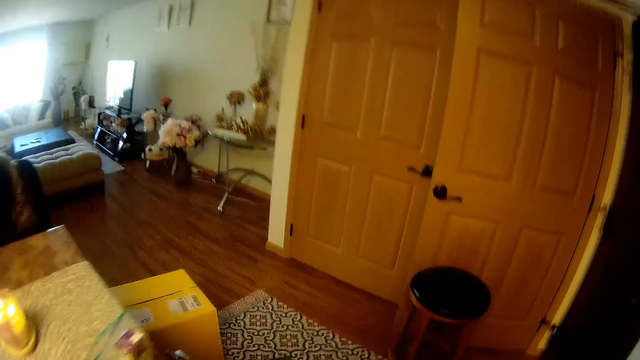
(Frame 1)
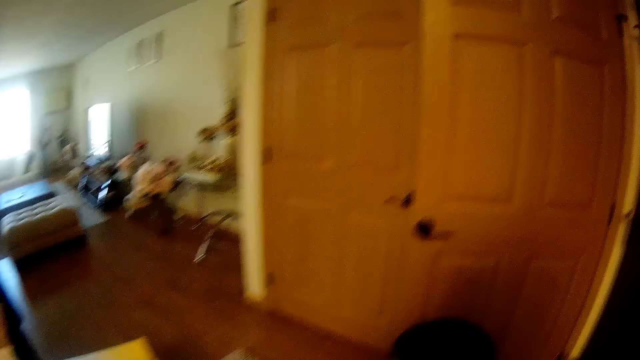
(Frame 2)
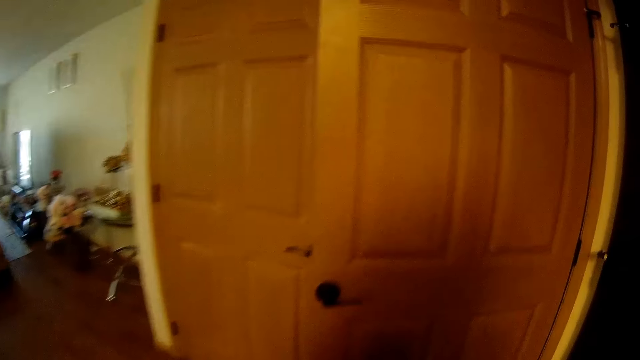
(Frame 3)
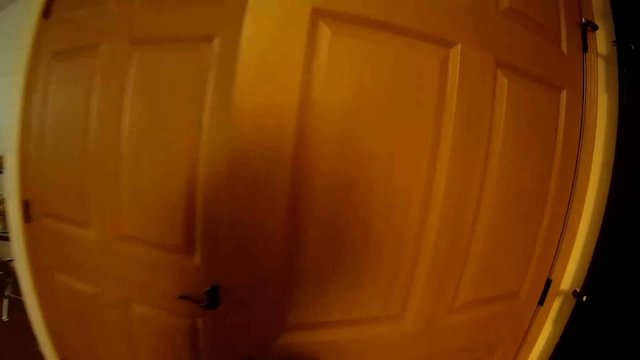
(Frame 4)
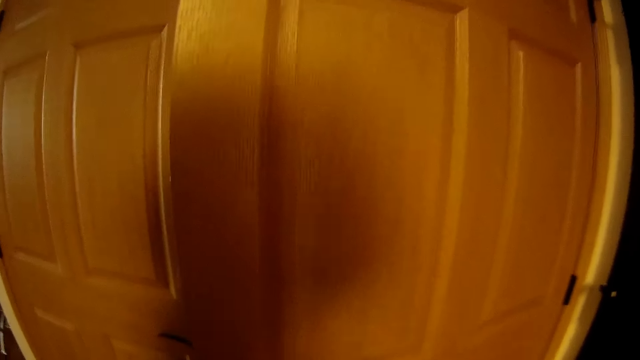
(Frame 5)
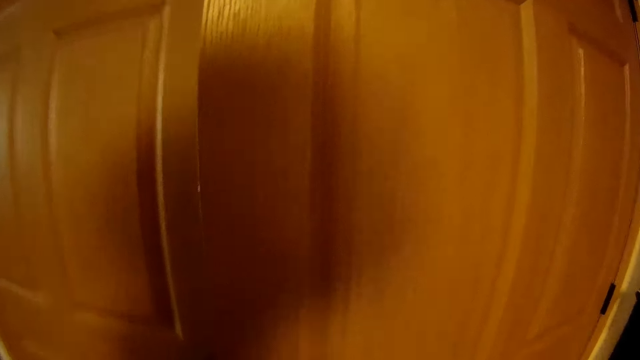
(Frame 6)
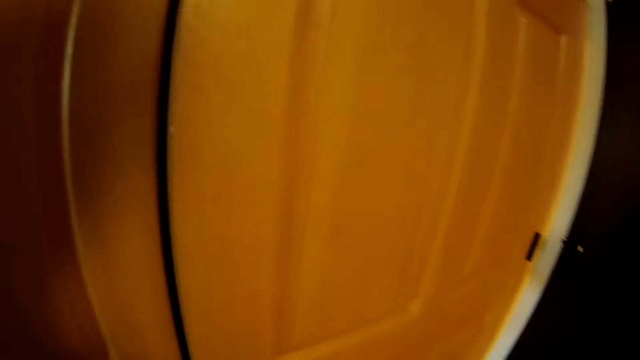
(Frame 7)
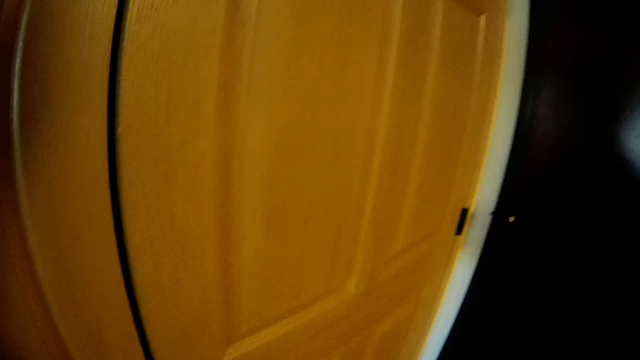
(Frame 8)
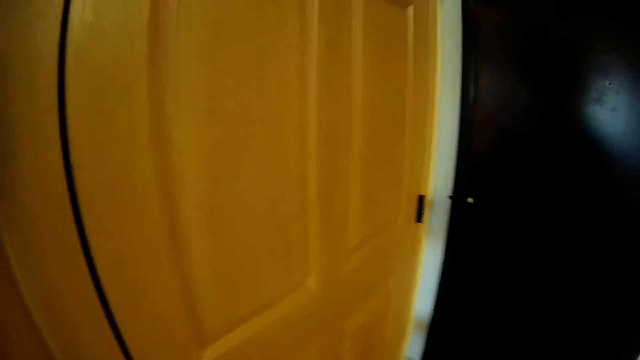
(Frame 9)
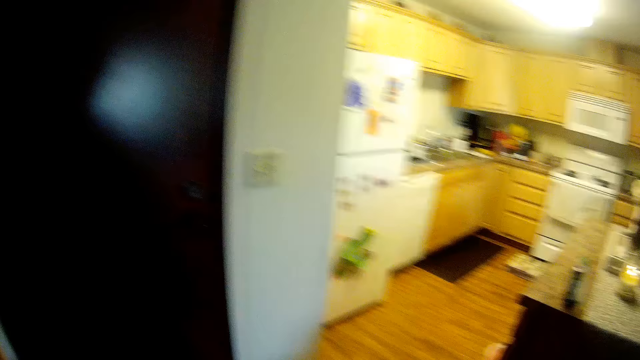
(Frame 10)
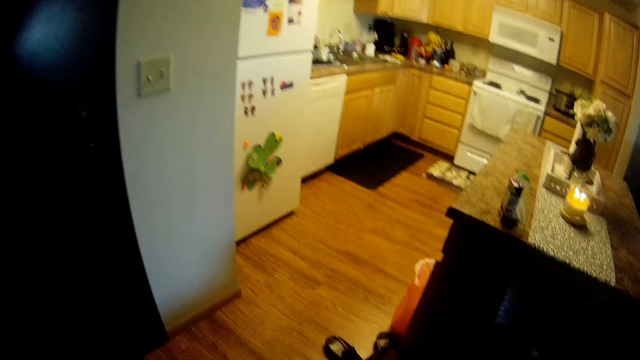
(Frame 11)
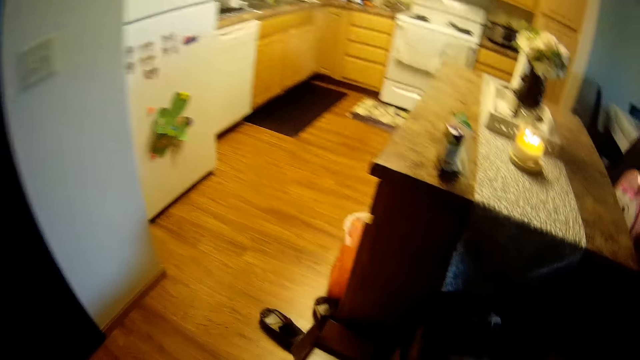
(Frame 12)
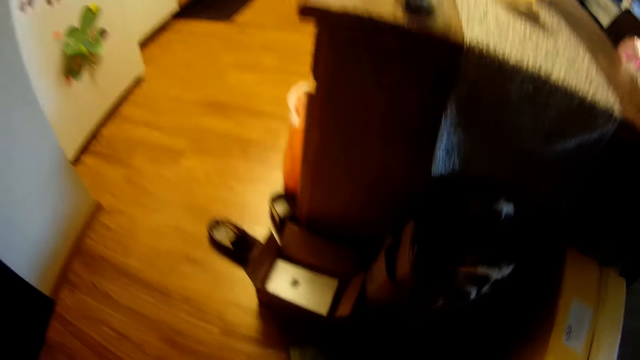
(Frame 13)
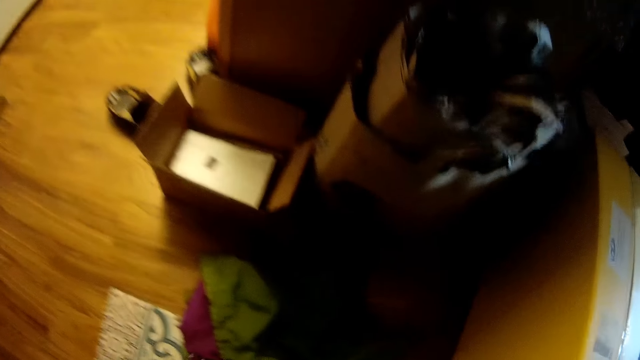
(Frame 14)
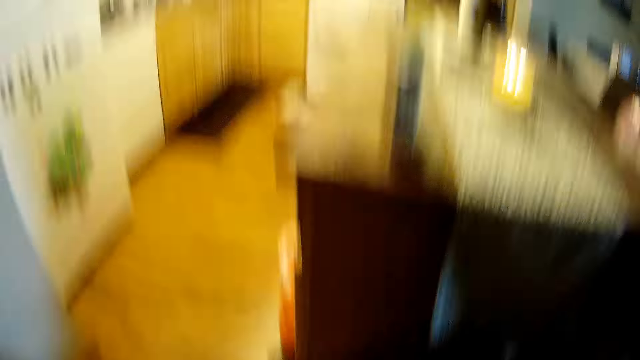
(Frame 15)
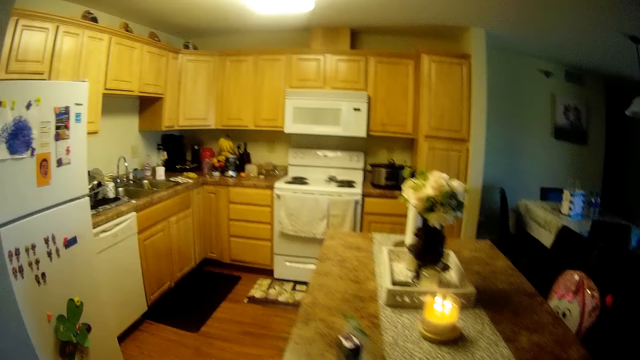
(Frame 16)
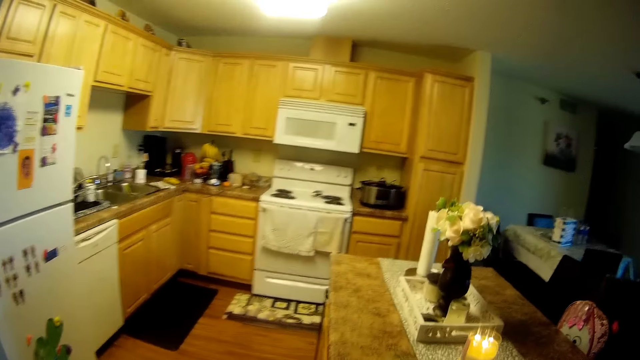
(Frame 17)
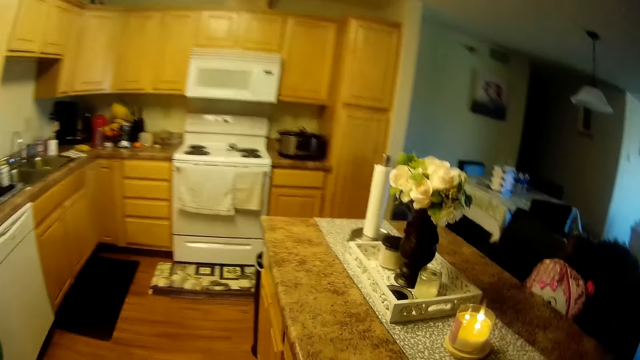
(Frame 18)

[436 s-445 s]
The camera wearer looks at a box.

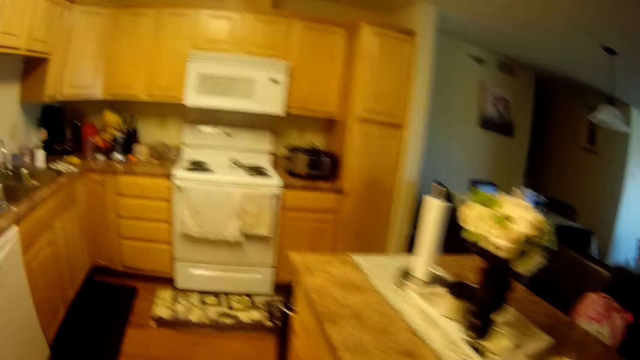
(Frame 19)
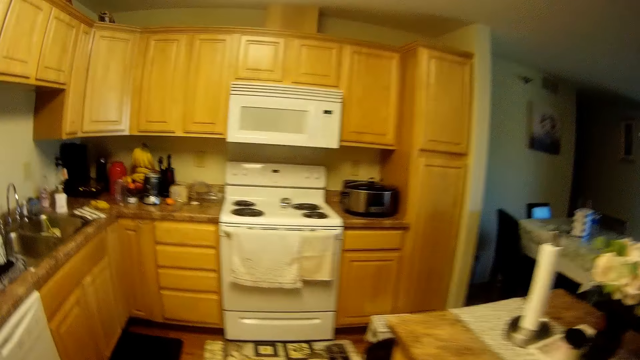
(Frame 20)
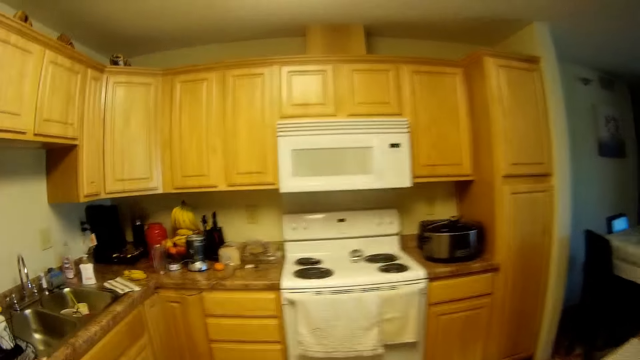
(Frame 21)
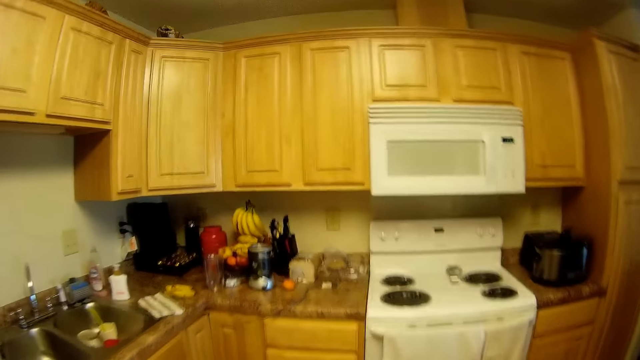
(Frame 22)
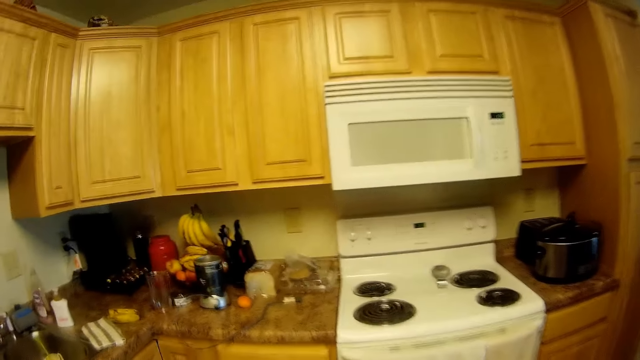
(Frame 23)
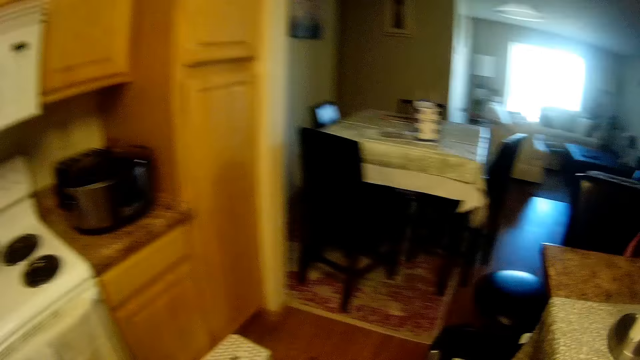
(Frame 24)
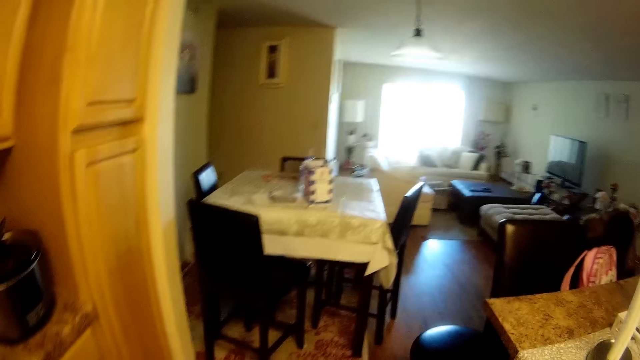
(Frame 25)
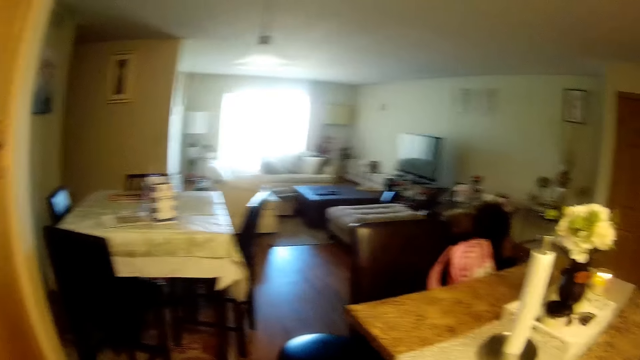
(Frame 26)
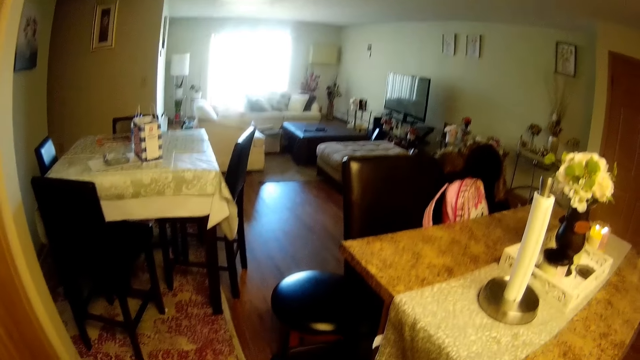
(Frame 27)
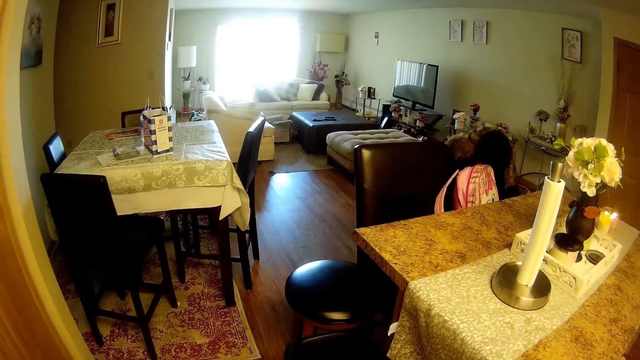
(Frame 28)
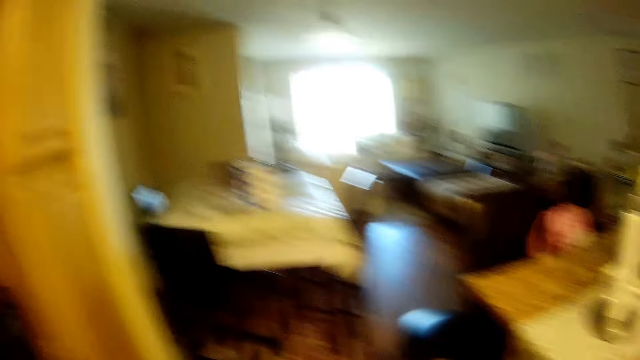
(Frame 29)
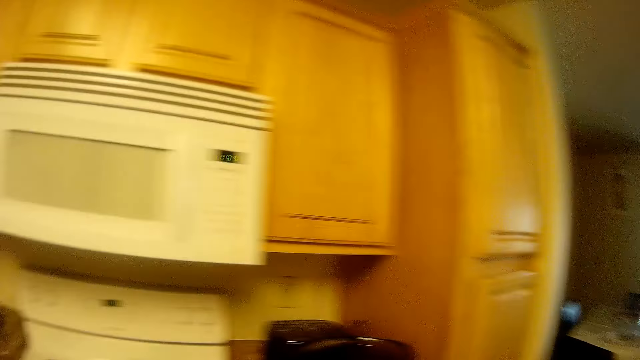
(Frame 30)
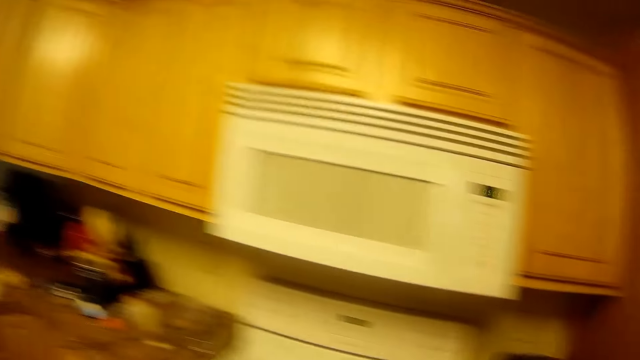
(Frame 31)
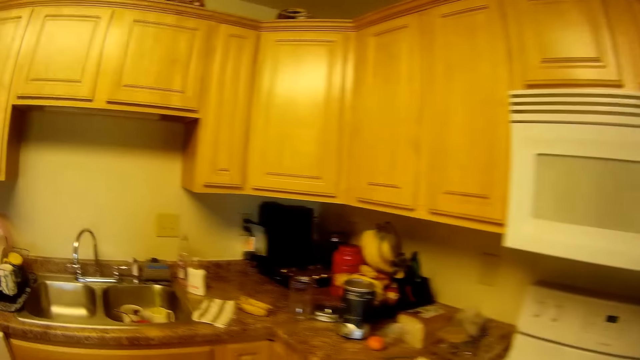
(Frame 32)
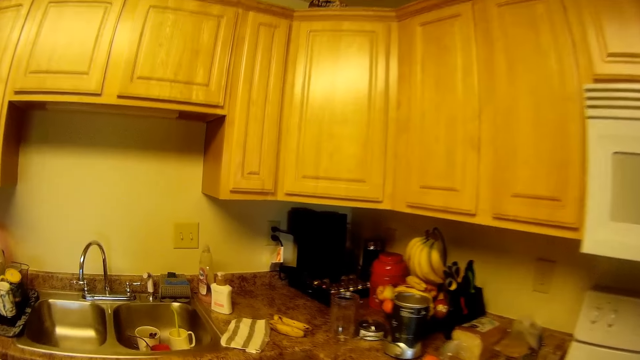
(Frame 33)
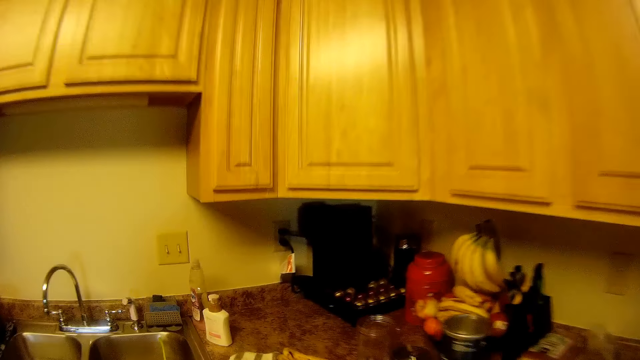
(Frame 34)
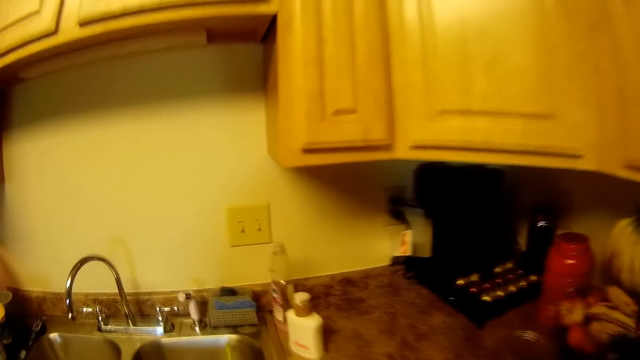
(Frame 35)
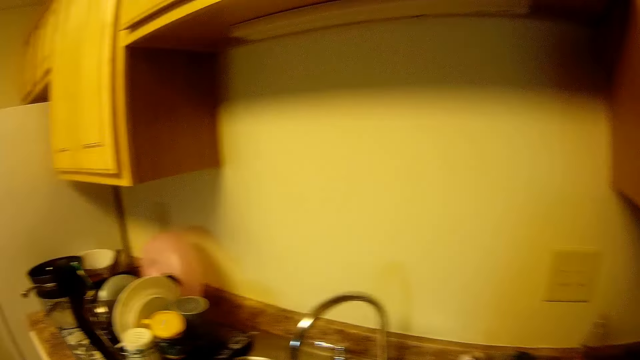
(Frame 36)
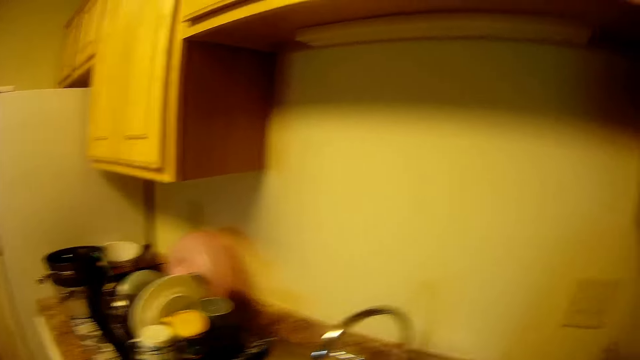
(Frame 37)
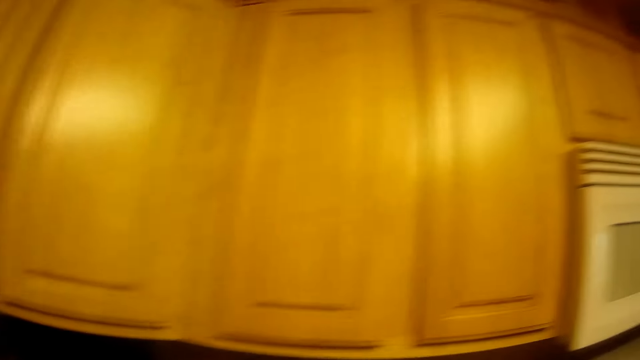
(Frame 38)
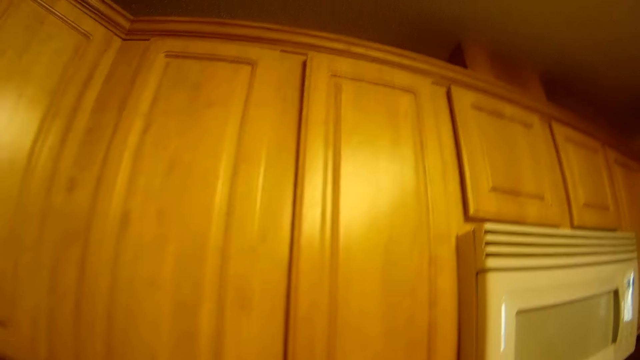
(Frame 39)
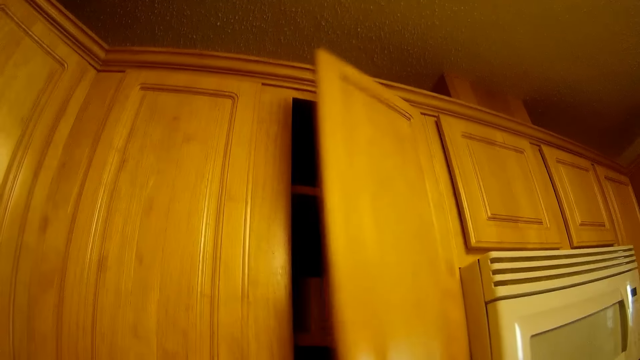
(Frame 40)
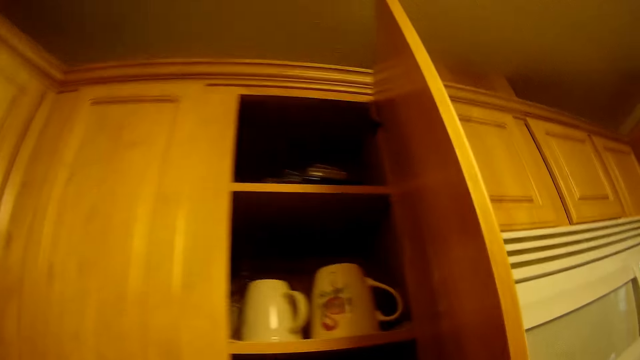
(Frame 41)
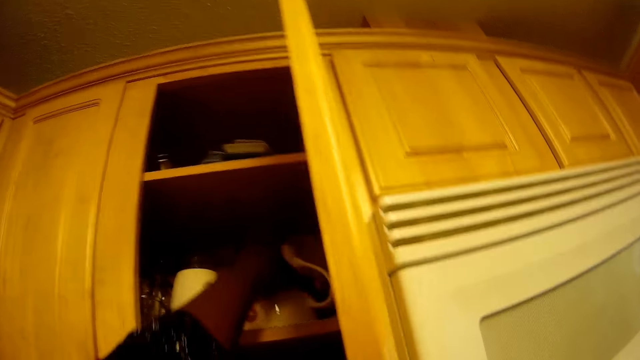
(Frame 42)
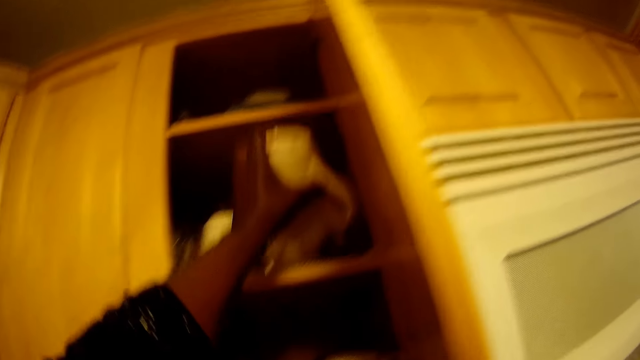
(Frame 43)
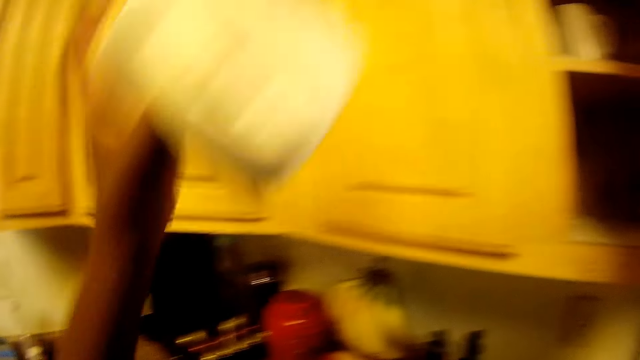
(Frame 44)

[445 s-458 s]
The camera wearer moves towards a cooker. She turns to the right. She looks around. She moves towards a sink. She opens a kitchen cabinet with her right hand. She takes a mug from the cabinet with her left hand.
